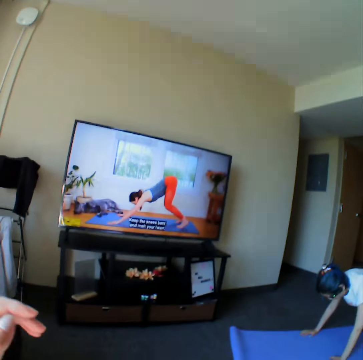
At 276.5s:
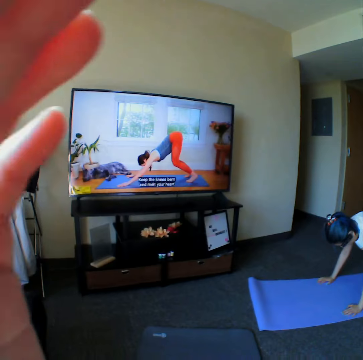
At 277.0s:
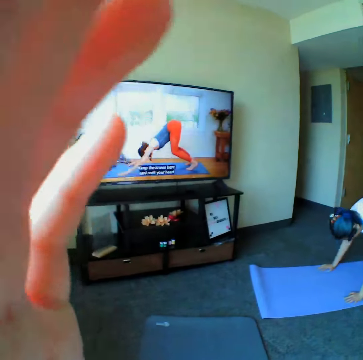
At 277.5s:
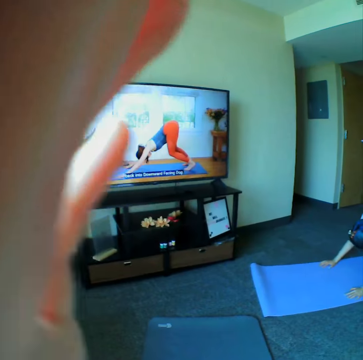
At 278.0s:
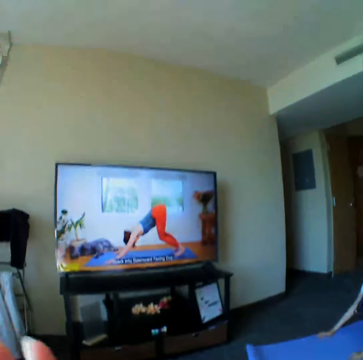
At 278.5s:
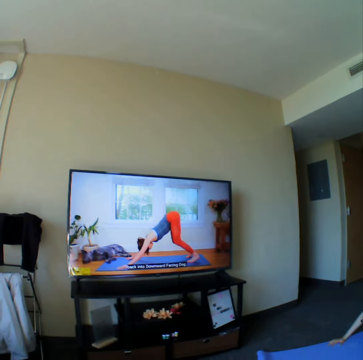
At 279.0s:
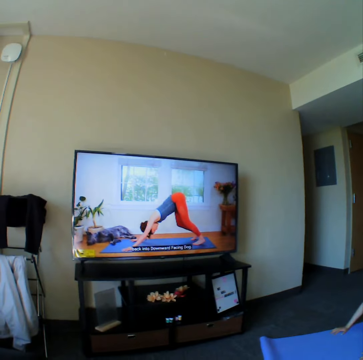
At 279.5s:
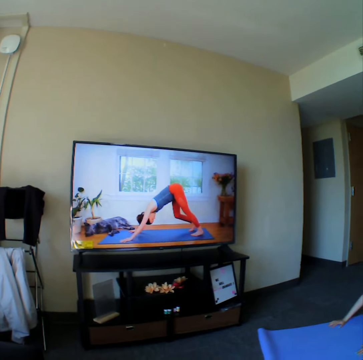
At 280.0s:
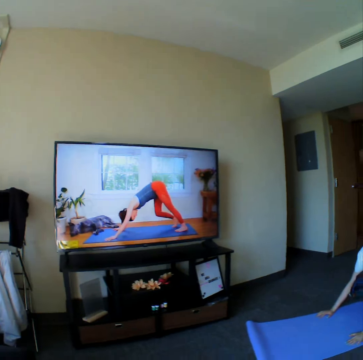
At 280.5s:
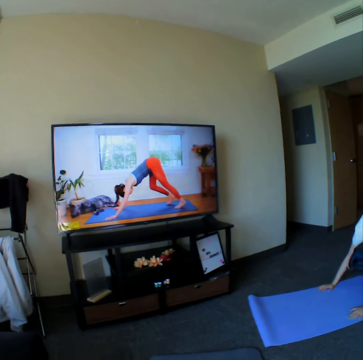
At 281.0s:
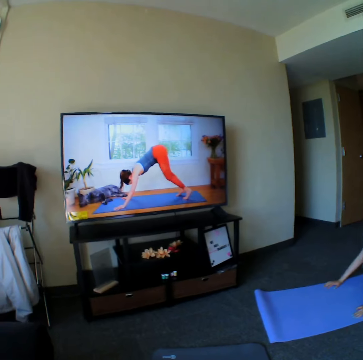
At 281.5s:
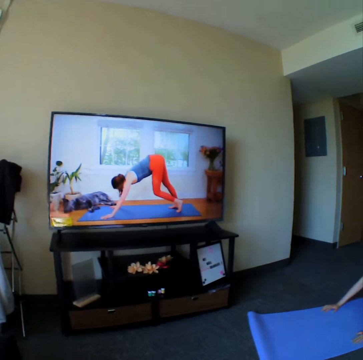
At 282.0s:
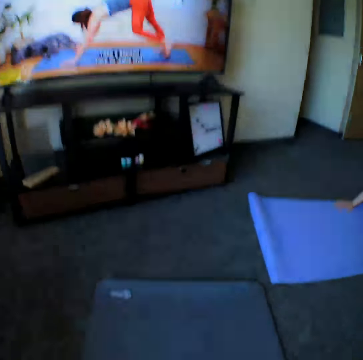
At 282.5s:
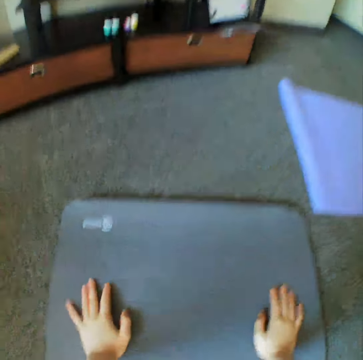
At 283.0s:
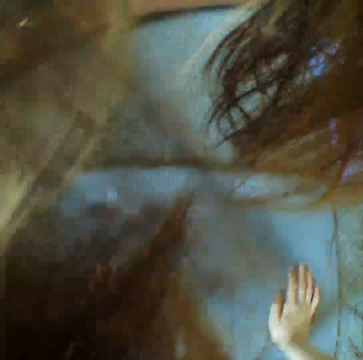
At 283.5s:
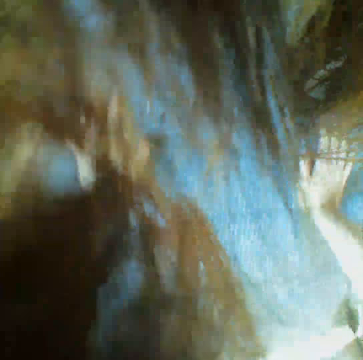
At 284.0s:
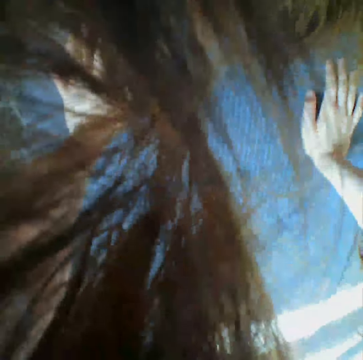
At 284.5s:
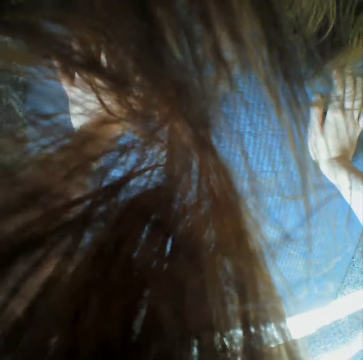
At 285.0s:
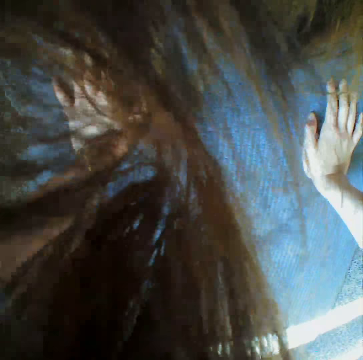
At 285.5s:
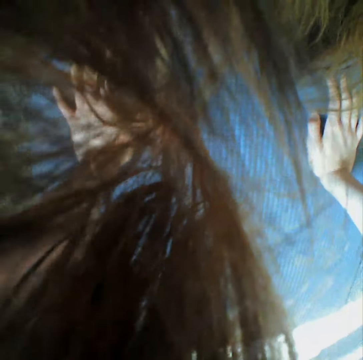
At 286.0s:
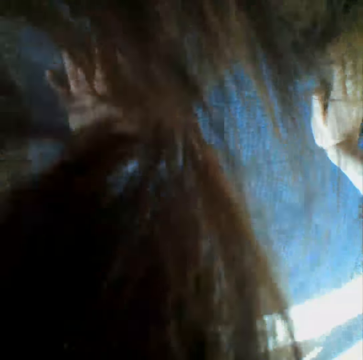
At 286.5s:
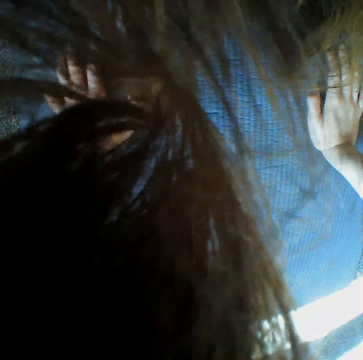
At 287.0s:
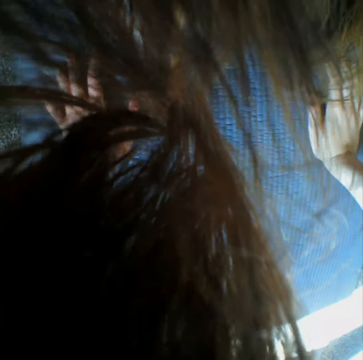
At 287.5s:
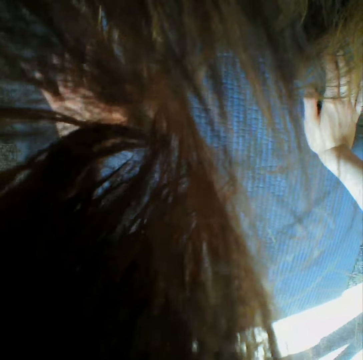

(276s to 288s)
The camera wearer bends down on the yoga mat.

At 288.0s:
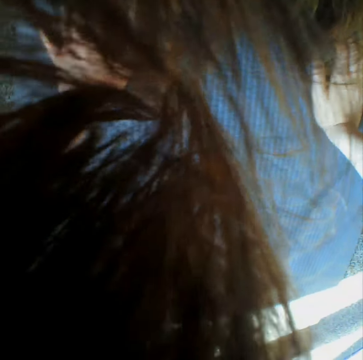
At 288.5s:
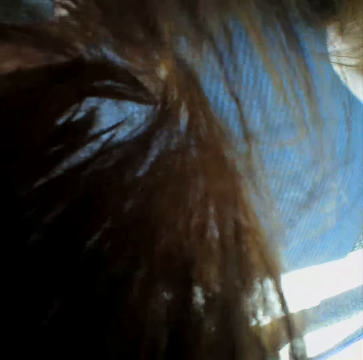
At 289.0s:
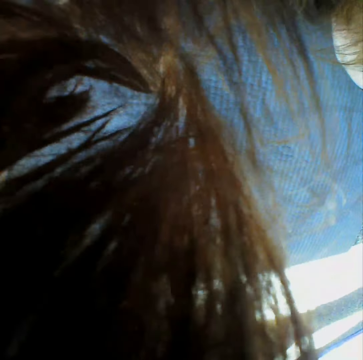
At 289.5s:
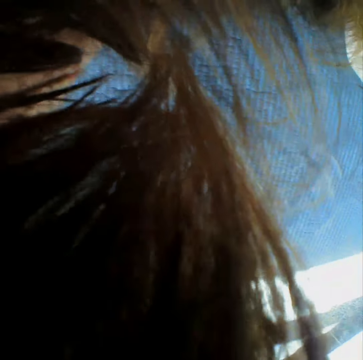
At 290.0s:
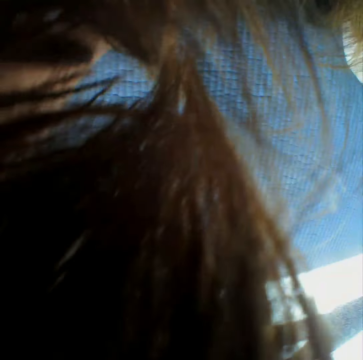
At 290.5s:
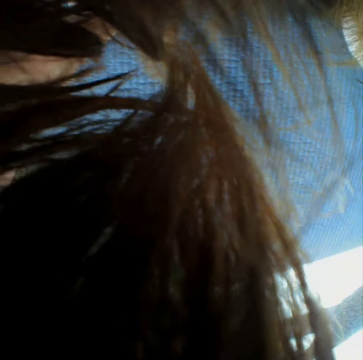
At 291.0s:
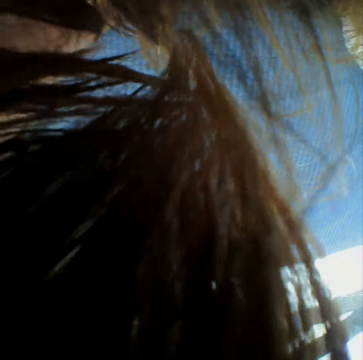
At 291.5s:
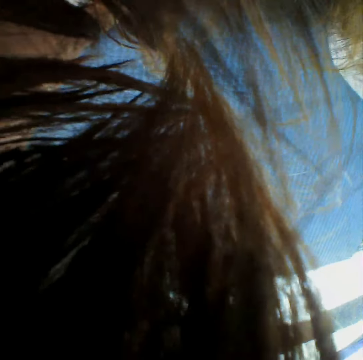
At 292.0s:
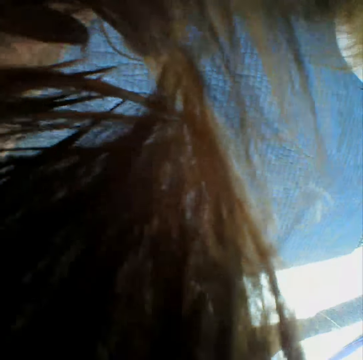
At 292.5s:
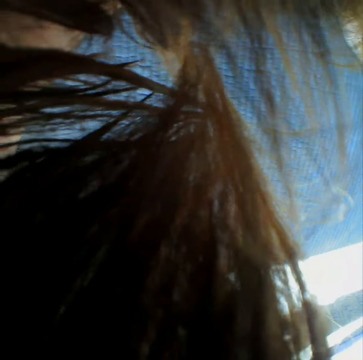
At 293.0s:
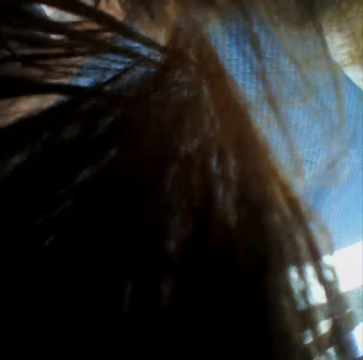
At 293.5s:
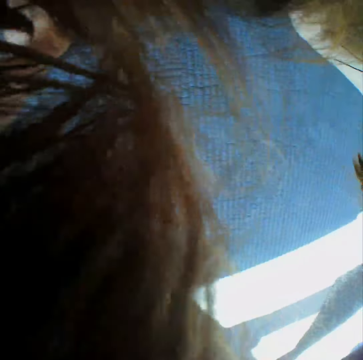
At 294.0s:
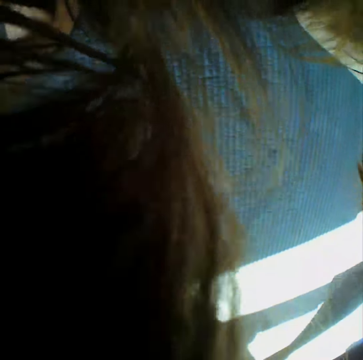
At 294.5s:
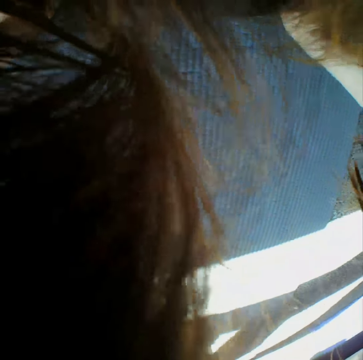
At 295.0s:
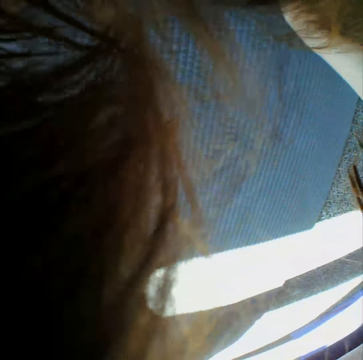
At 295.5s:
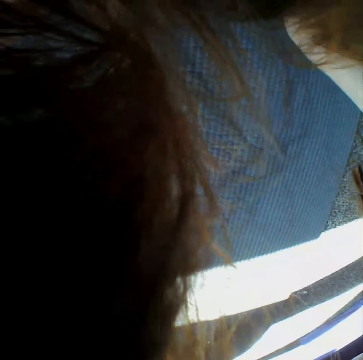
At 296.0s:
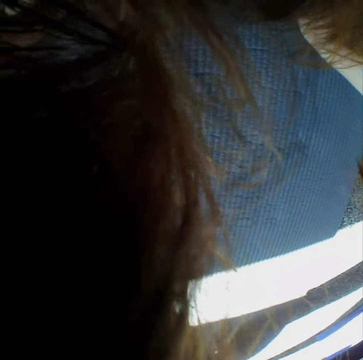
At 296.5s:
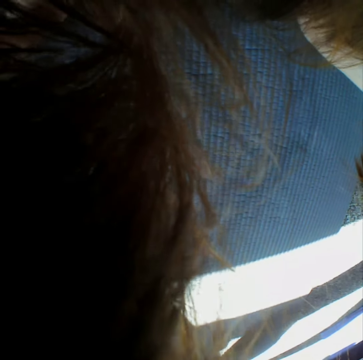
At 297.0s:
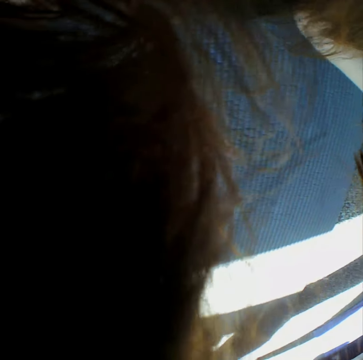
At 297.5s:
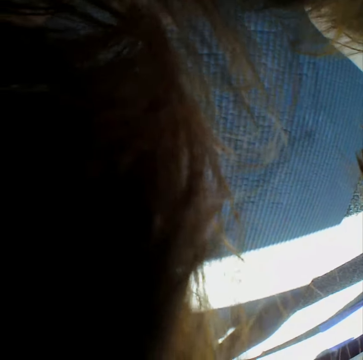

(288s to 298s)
The camera wearer stares around the yoga mat. They work out on the yoga mat.

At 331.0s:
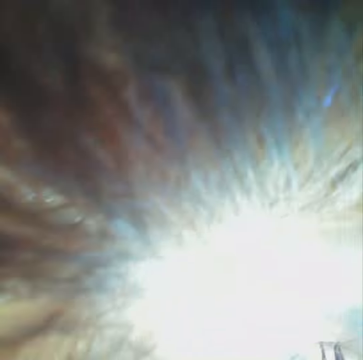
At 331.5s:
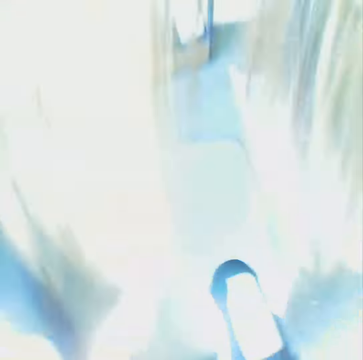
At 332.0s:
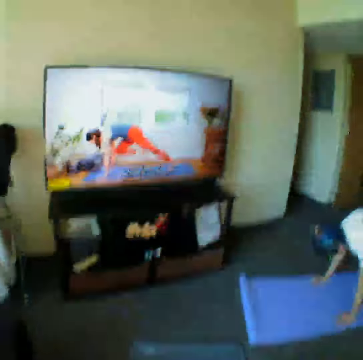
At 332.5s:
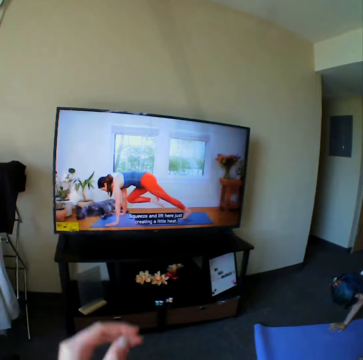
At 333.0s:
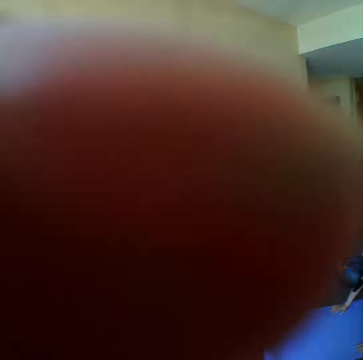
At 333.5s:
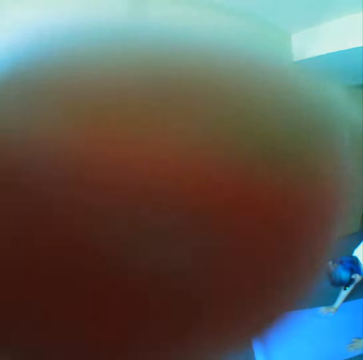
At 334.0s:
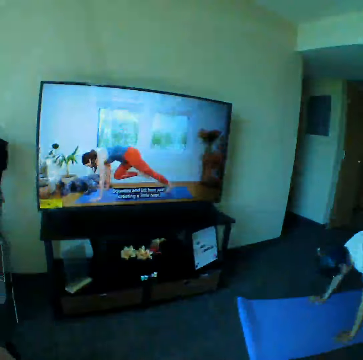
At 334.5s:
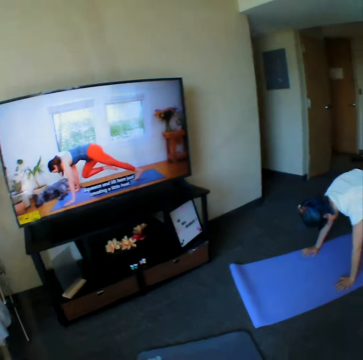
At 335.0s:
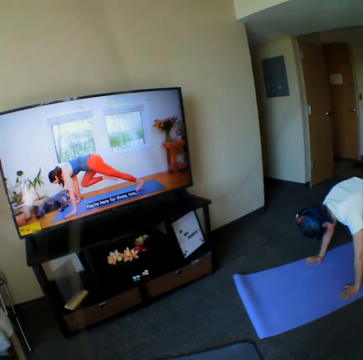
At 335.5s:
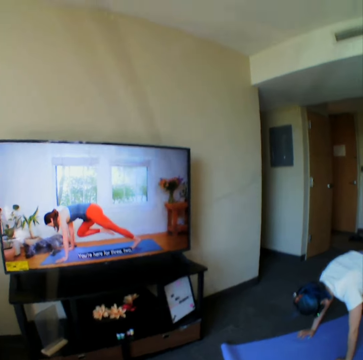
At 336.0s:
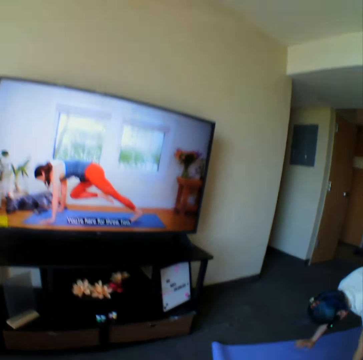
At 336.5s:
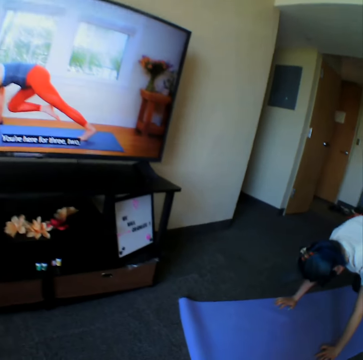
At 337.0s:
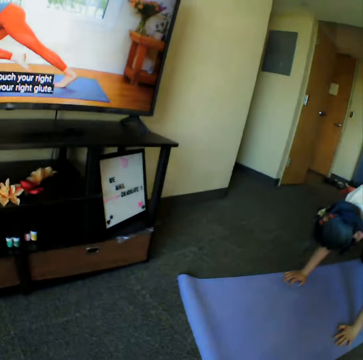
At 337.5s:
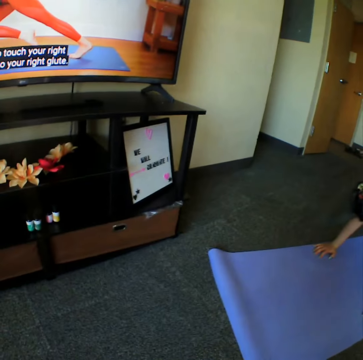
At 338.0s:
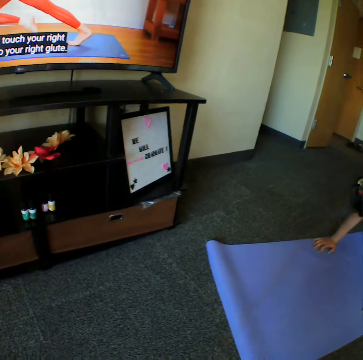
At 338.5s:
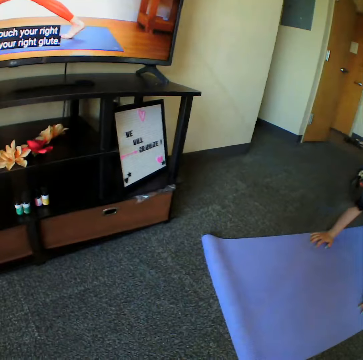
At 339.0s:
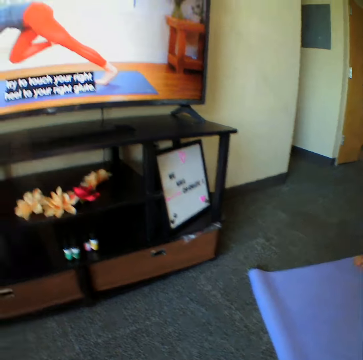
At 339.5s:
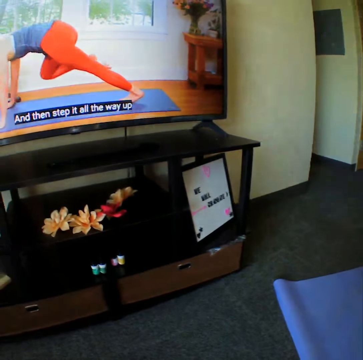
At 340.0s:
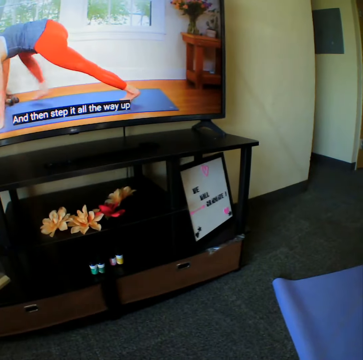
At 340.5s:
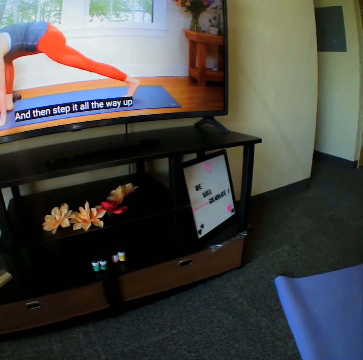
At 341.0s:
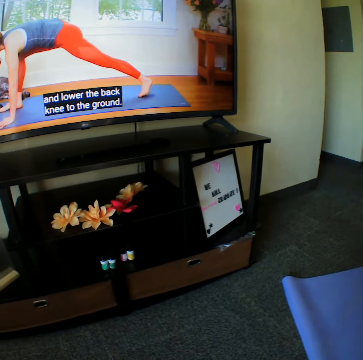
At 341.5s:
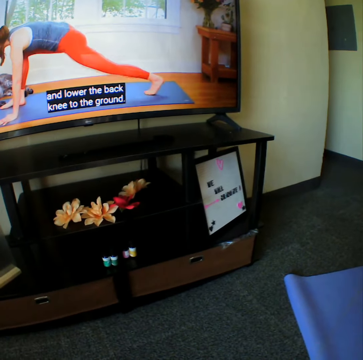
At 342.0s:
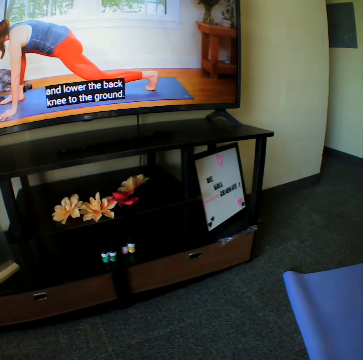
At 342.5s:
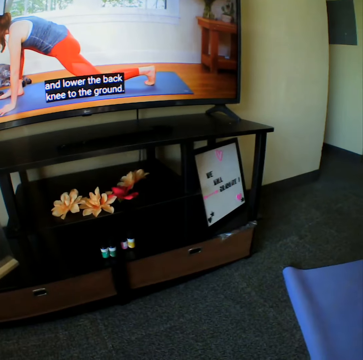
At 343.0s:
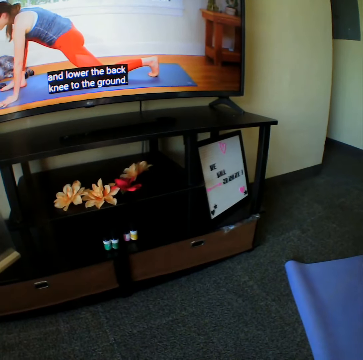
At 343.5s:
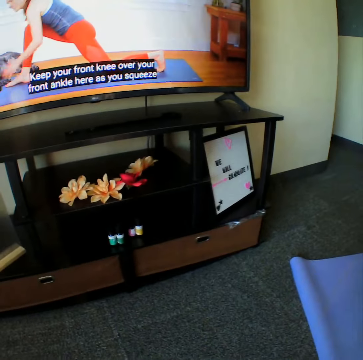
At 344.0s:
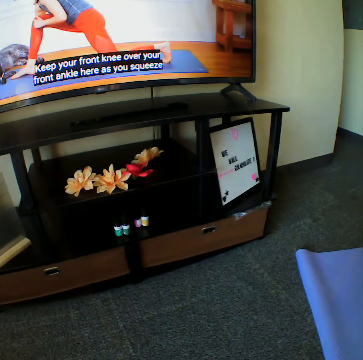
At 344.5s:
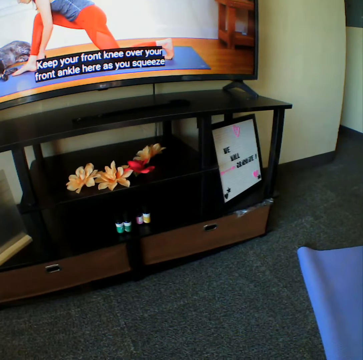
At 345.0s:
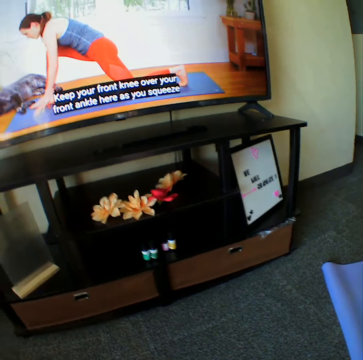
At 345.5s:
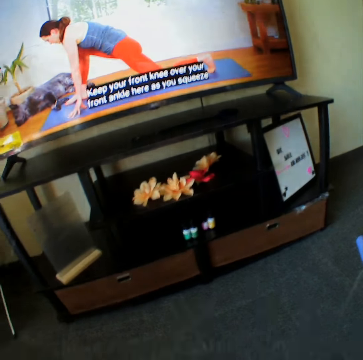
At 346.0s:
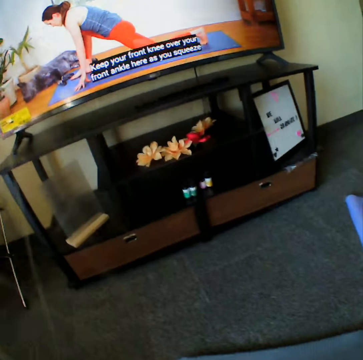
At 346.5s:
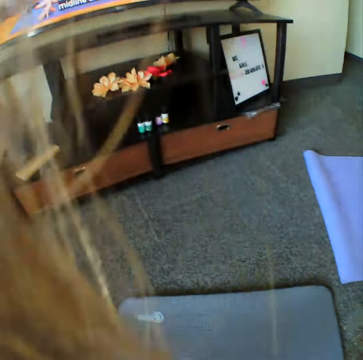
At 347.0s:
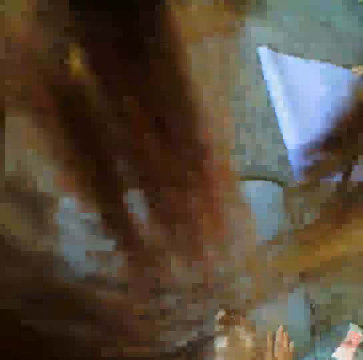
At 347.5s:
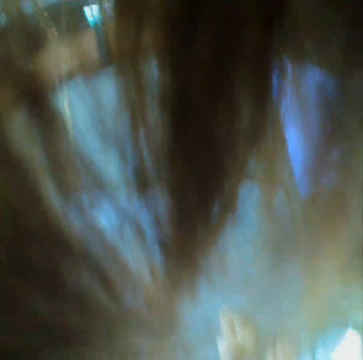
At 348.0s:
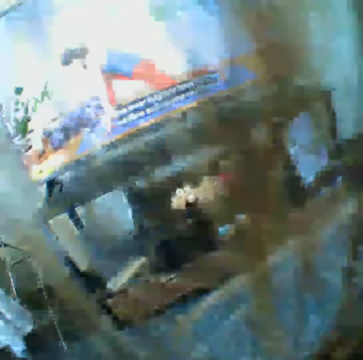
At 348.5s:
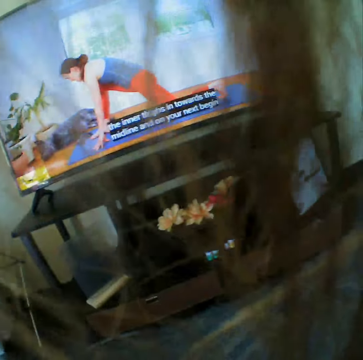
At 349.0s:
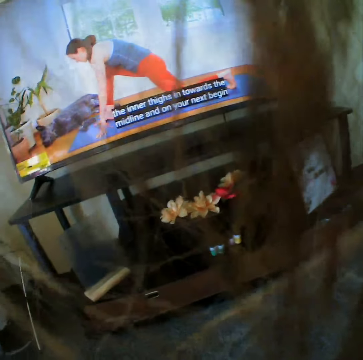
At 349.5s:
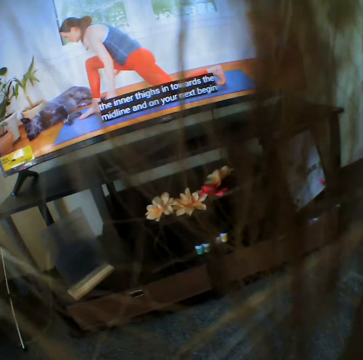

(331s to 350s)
The camera wearer kneels on a yoga mat. She adjusts a camera. She raises the hands up. She looks at the television. A woman bends on a yoga mat. The camera wearer looks around the floor. She looks at the television. She adjusts her position on the yoga mat.
